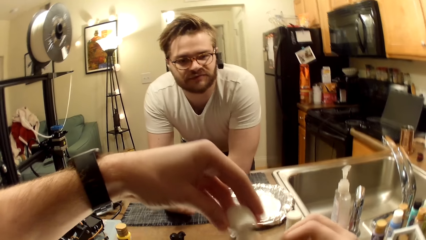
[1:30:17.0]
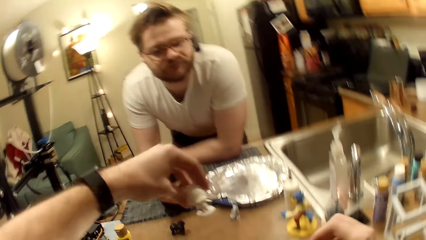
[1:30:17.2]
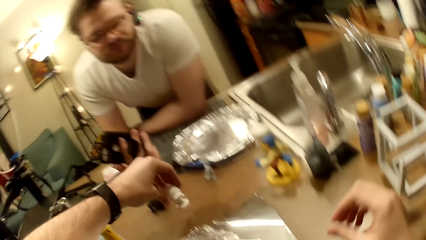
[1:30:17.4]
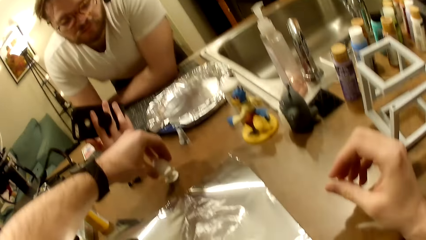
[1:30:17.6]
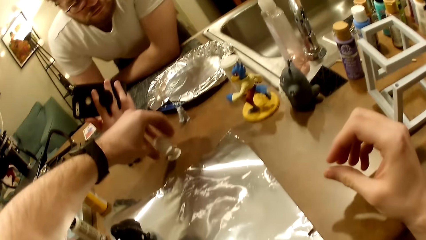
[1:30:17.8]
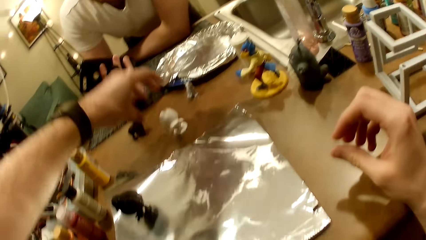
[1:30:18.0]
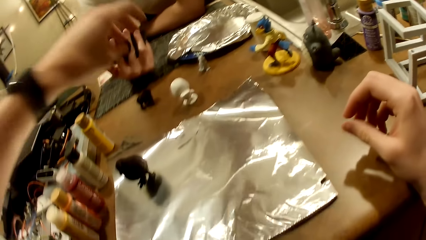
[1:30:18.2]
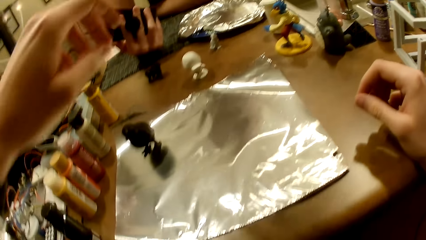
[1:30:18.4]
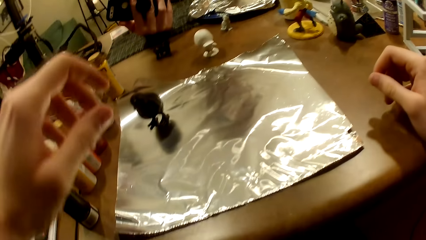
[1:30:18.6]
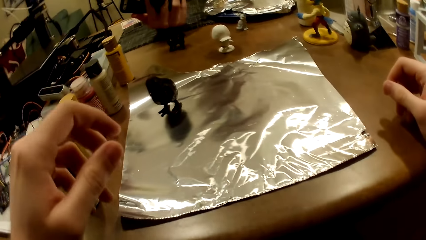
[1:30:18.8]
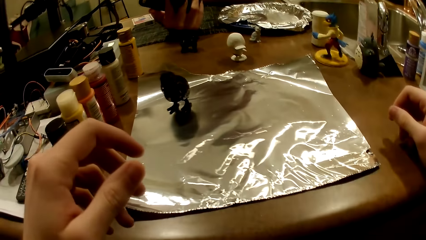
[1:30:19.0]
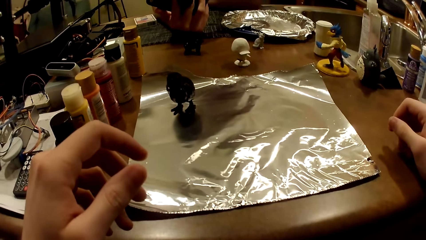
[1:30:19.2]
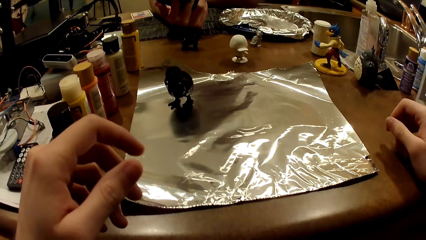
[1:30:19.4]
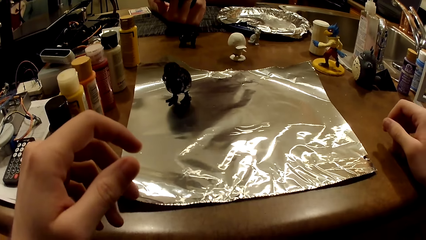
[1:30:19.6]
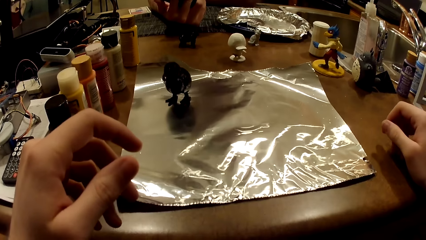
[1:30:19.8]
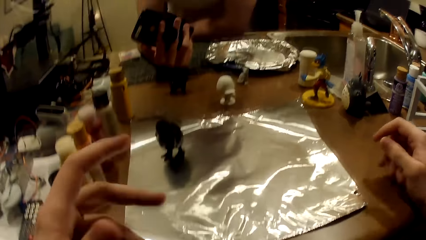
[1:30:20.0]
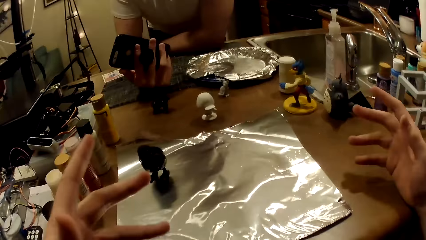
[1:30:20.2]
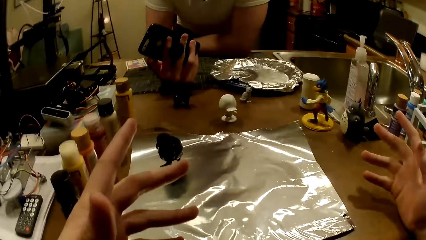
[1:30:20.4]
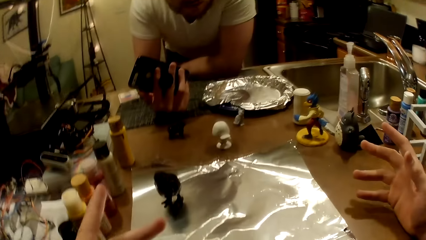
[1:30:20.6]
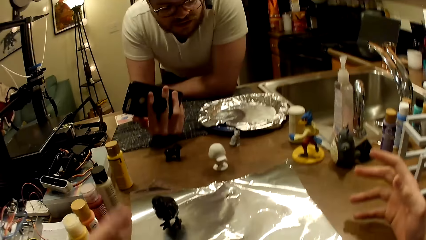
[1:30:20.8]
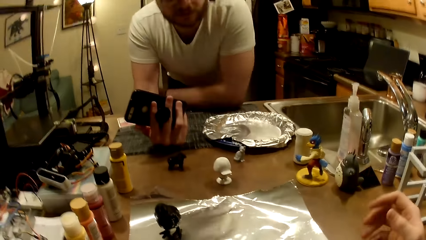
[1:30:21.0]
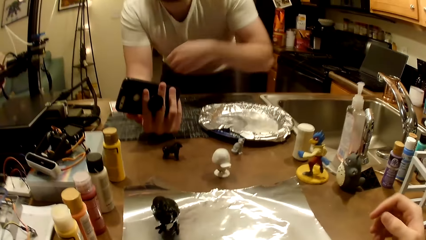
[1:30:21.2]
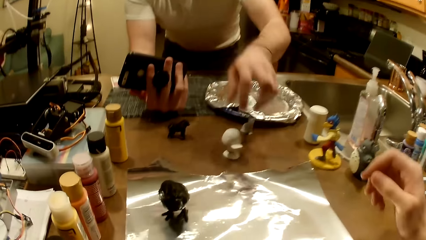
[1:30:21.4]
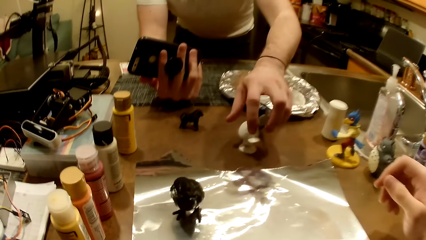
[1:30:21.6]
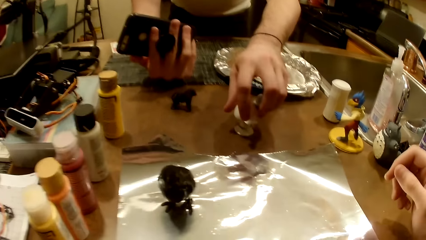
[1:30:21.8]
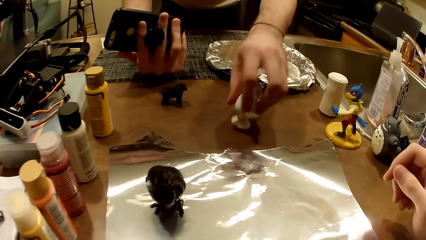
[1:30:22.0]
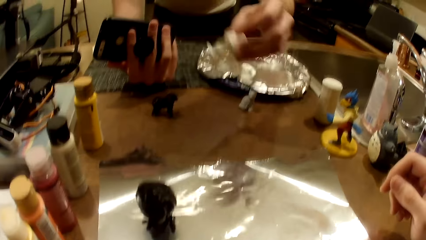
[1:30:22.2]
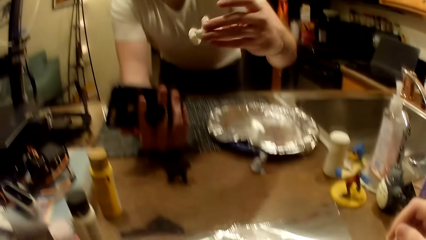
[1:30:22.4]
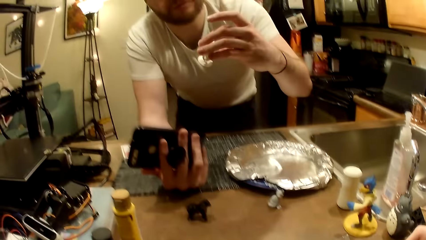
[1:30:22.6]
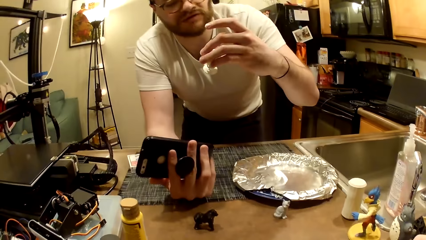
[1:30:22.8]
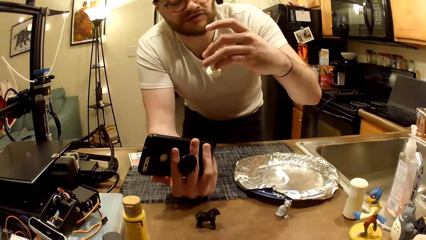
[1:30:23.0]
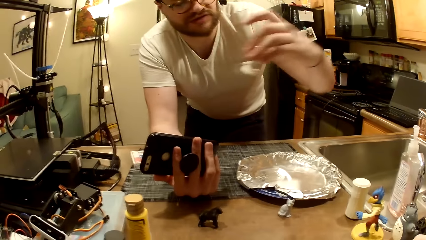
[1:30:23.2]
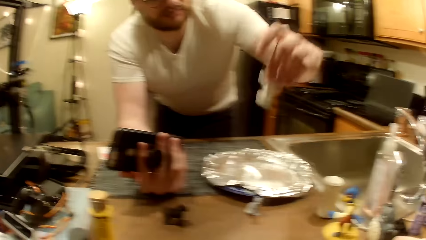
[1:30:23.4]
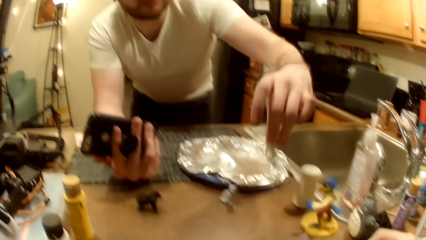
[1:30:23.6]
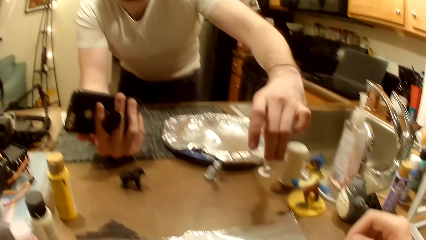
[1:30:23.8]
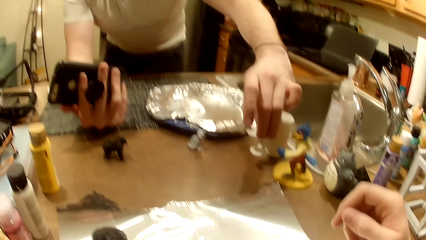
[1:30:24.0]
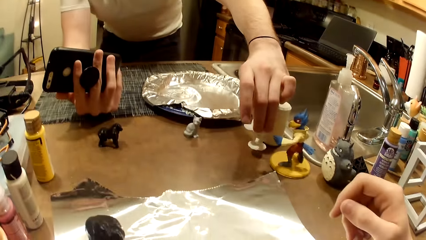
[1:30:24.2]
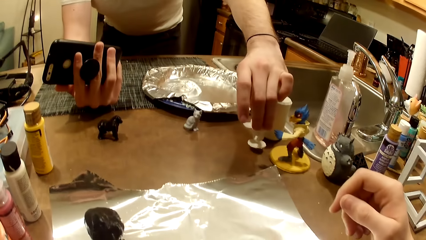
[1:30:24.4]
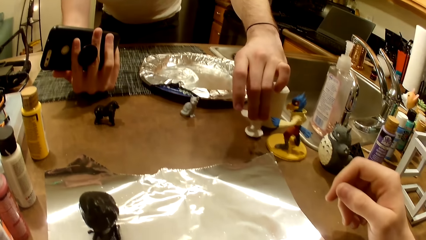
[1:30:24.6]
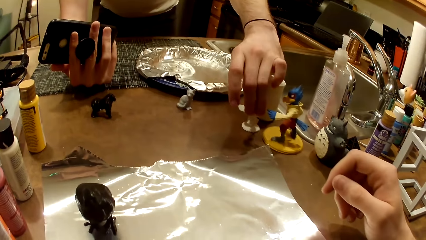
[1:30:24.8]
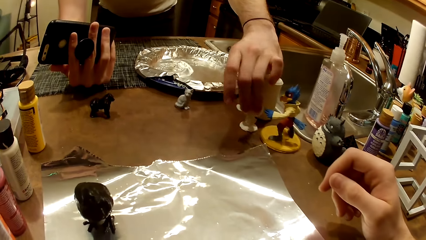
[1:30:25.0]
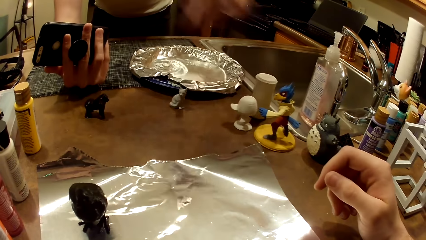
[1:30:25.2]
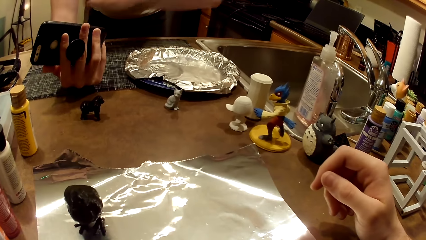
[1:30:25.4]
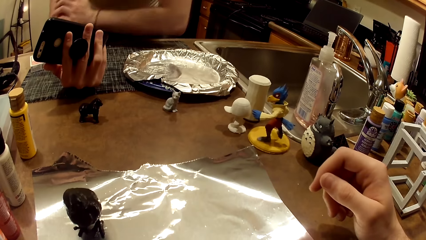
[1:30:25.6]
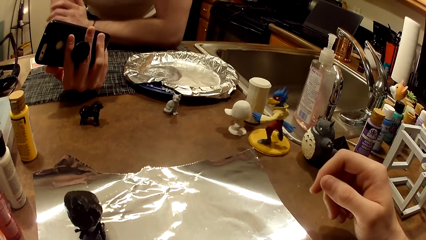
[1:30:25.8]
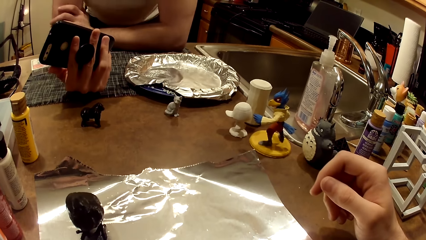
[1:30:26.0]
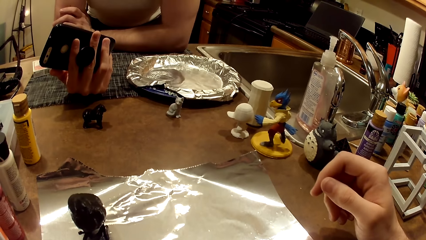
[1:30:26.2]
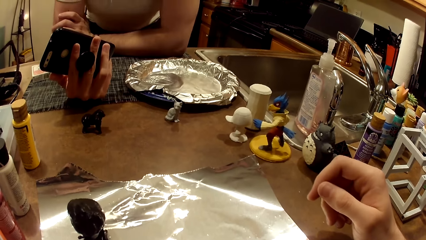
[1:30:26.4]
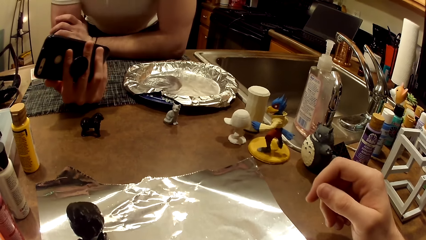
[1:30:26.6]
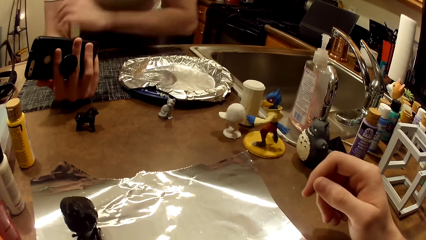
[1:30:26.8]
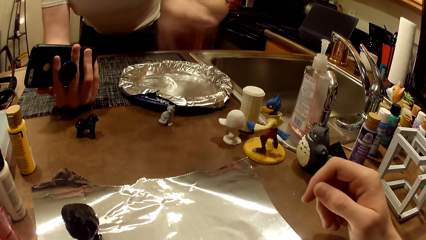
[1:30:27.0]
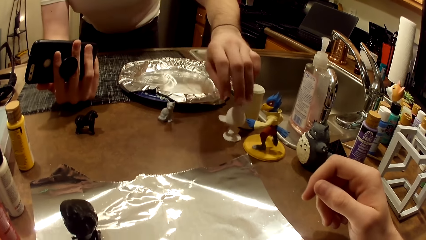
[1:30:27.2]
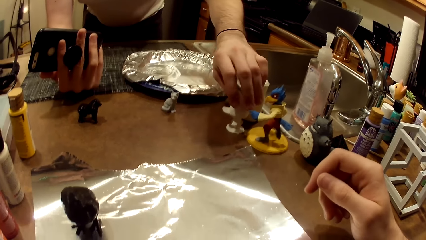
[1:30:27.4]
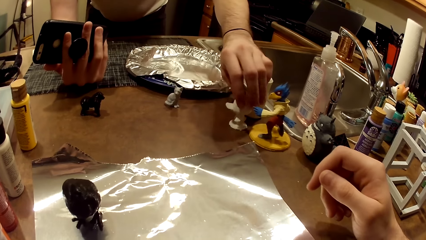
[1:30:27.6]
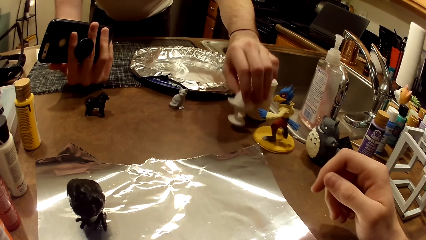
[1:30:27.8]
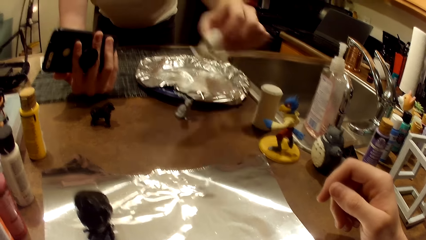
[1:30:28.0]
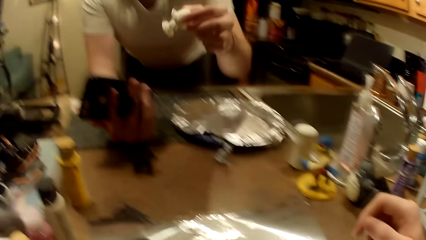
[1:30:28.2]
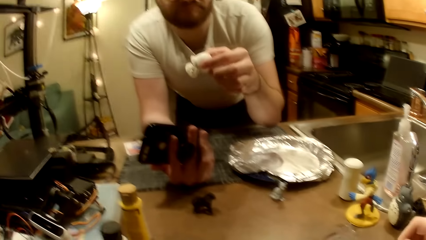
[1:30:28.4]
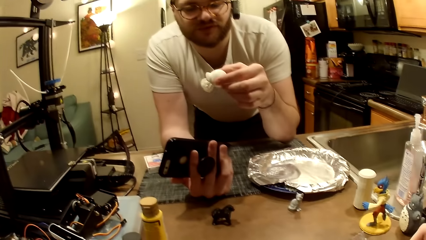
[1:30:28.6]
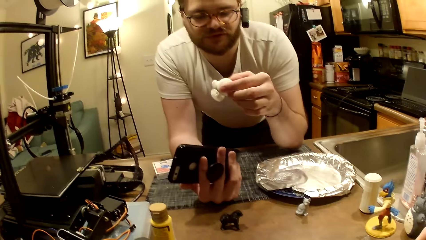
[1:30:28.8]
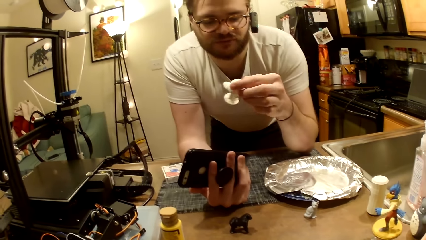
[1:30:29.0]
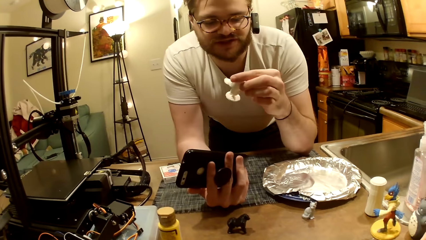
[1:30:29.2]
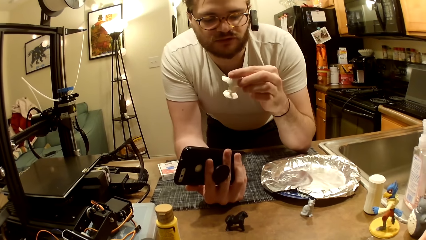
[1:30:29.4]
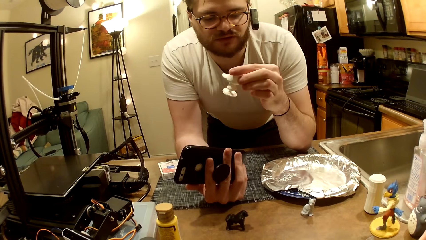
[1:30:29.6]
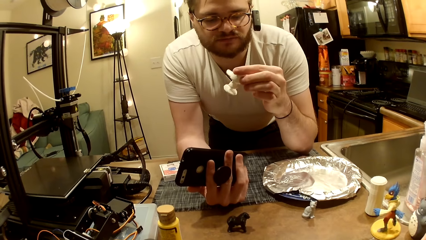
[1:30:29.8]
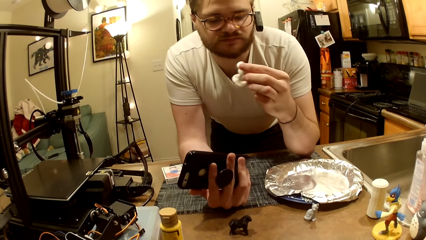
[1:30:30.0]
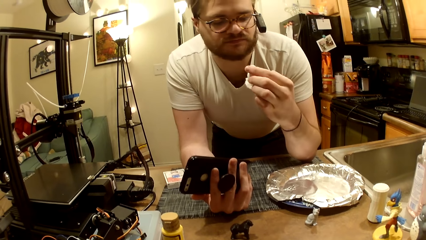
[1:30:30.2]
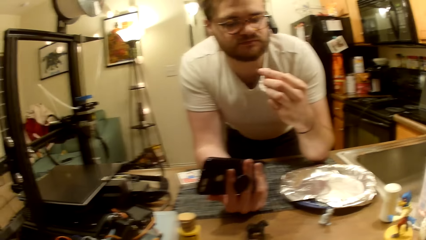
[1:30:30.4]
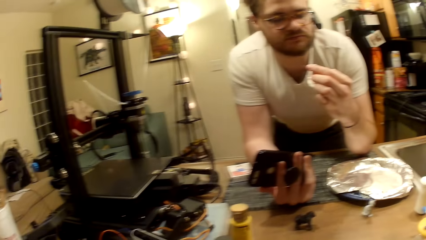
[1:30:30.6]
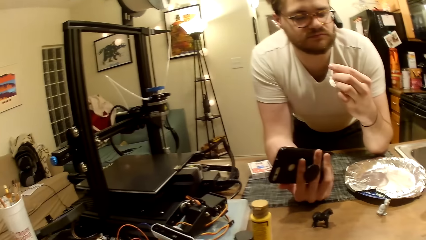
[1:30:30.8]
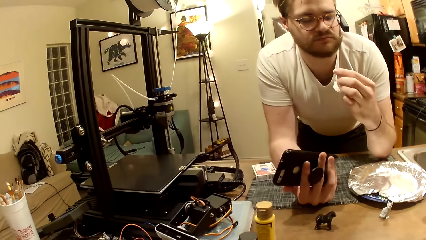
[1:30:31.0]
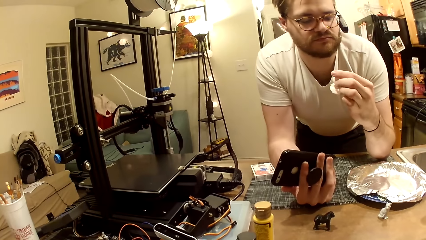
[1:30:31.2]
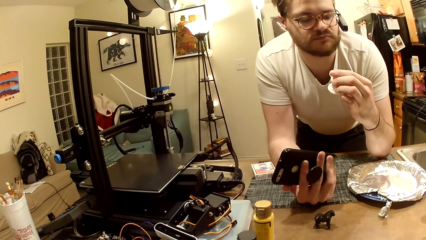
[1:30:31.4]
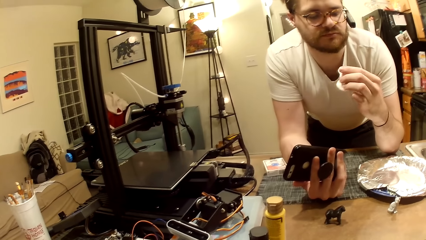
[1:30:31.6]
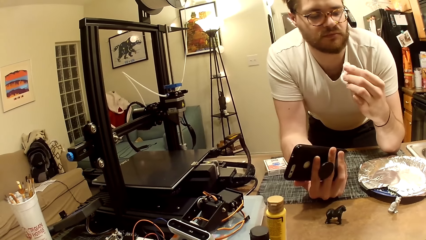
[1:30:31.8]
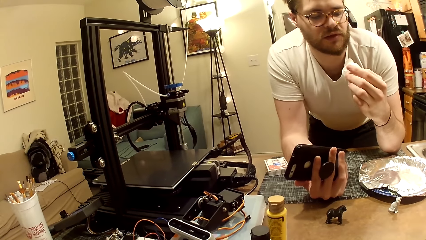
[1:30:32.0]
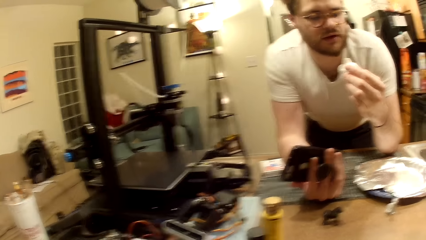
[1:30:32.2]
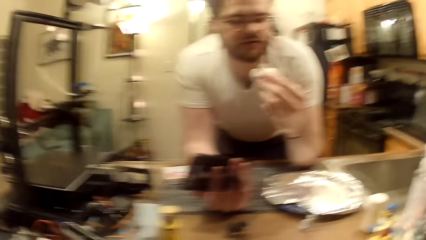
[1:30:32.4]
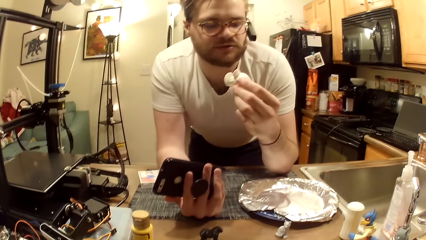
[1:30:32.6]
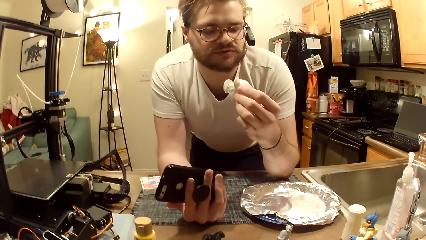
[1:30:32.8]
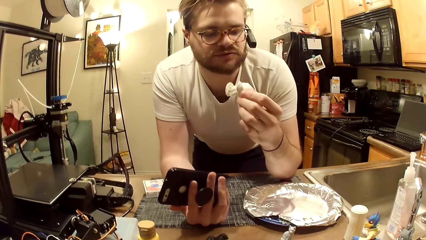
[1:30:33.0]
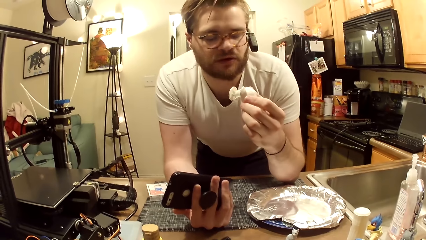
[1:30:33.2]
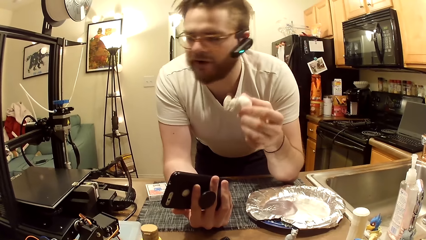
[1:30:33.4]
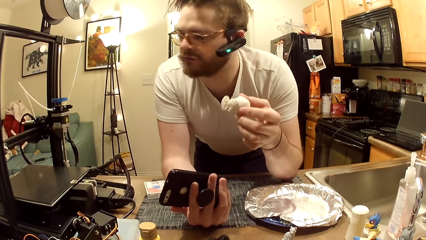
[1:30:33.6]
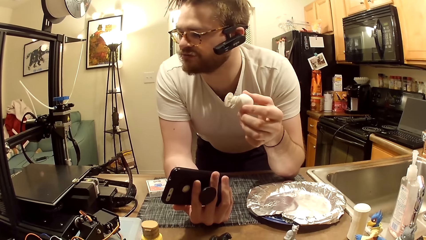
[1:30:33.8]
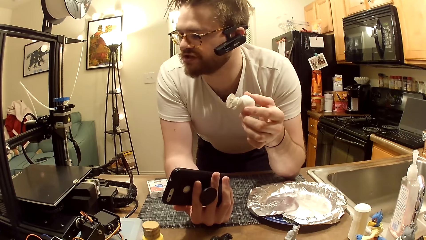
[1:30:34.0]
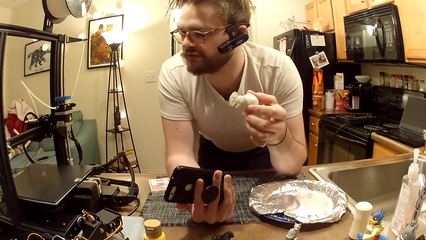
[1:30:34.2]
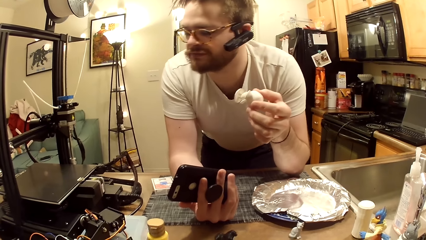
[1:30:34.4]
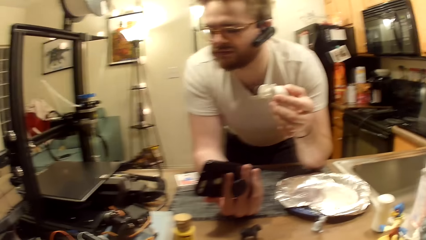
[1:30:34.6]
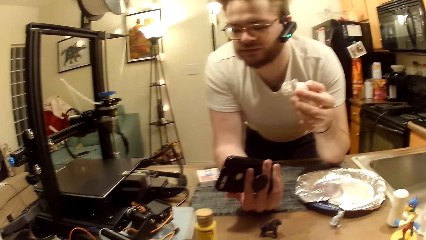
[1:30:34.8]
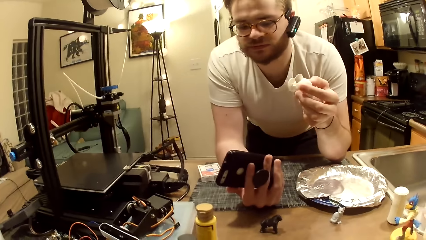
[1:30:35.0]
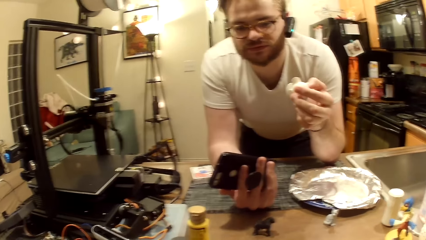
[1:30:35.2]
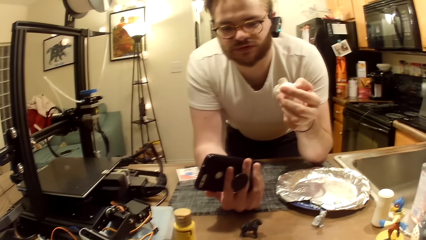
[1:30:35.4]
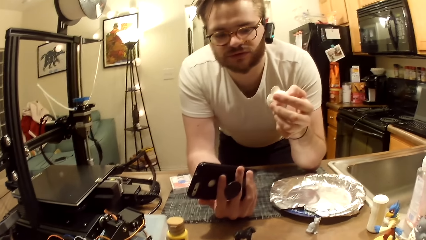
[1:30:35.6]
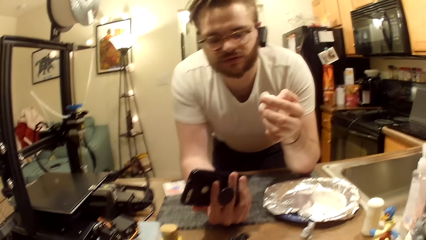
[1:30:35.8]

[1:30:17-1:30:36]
The man rests his arms on the work table. The camera wearer drops the white figurine on the table with his left hand. The man picks up the white figurine with his left hand and inspects the white figurine. The man drops the white figurine on the work table with his left hand. The man rests his left forearm on the work table. The man picks up the white figurine with his left hand and inspects the white figurine.
